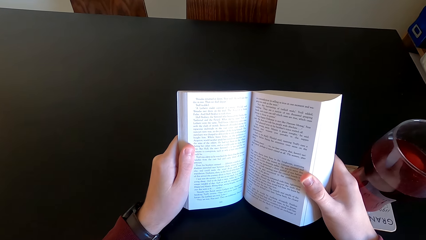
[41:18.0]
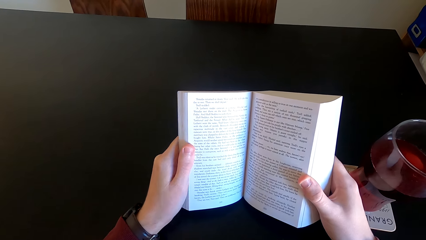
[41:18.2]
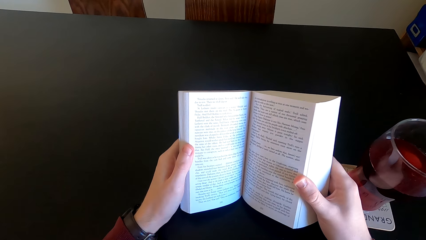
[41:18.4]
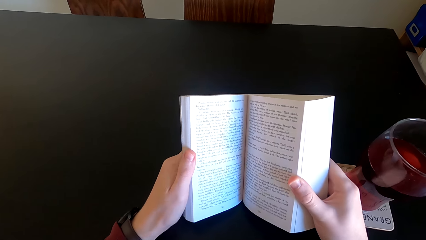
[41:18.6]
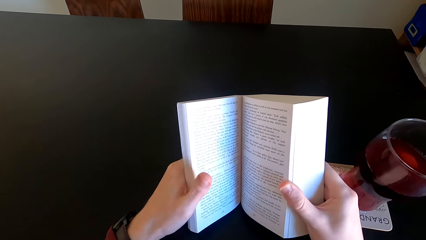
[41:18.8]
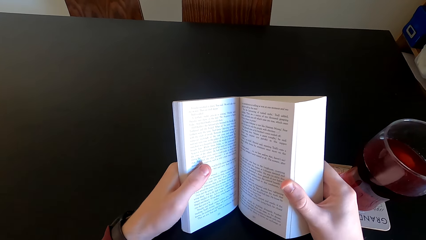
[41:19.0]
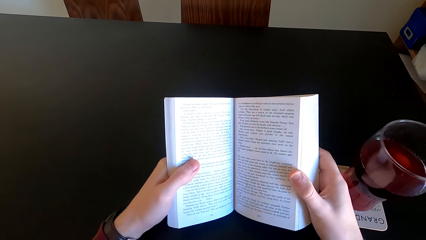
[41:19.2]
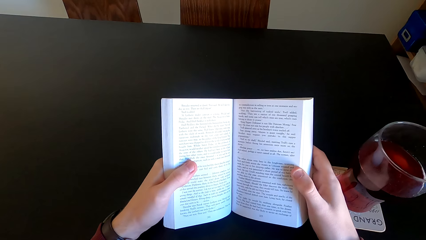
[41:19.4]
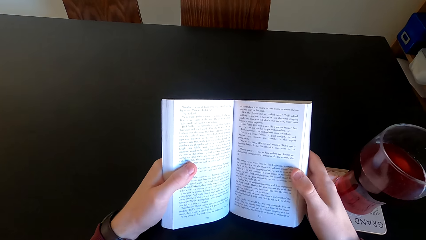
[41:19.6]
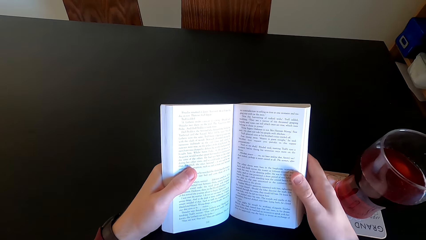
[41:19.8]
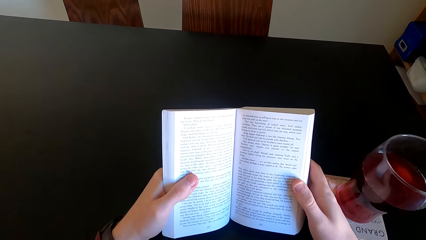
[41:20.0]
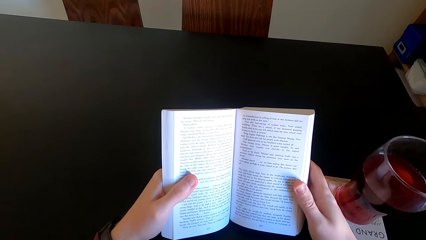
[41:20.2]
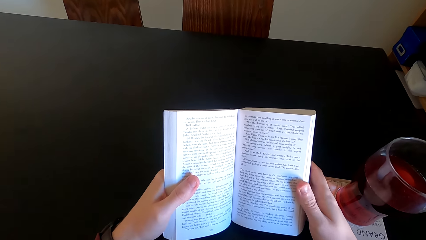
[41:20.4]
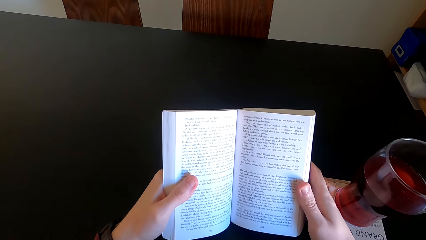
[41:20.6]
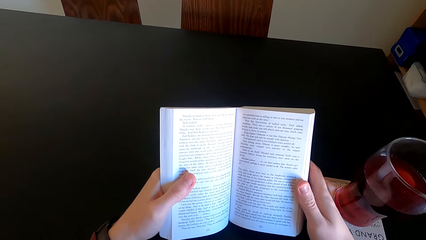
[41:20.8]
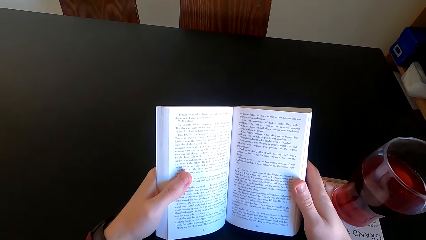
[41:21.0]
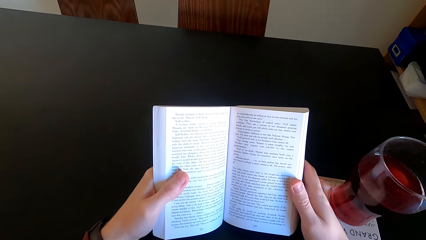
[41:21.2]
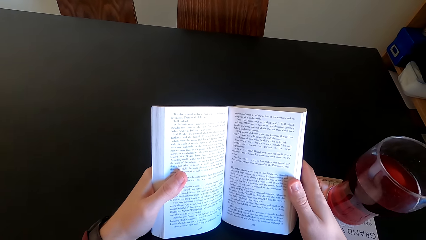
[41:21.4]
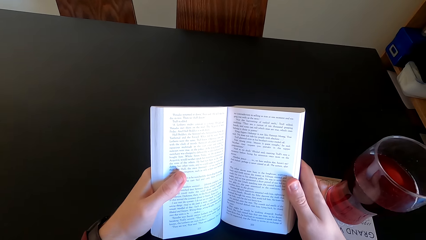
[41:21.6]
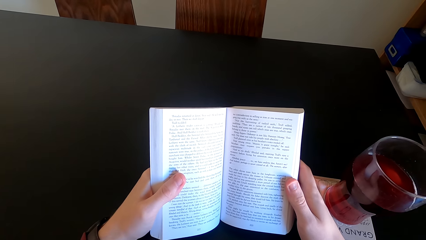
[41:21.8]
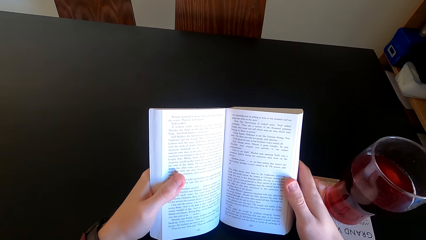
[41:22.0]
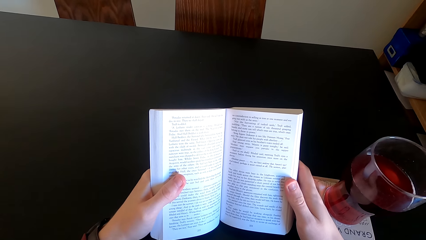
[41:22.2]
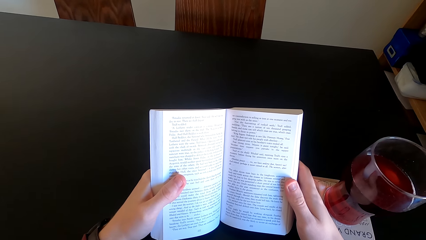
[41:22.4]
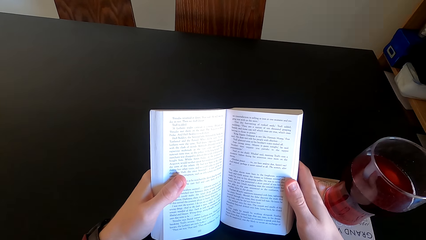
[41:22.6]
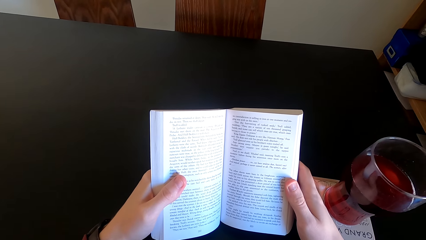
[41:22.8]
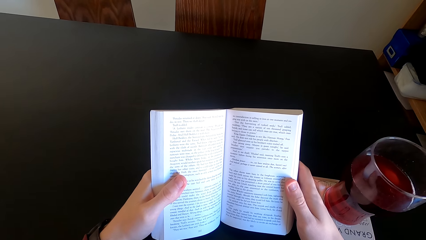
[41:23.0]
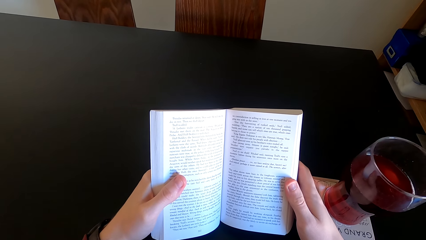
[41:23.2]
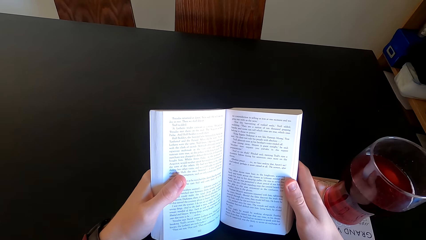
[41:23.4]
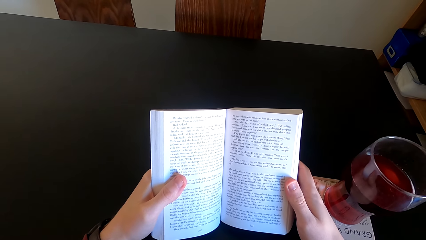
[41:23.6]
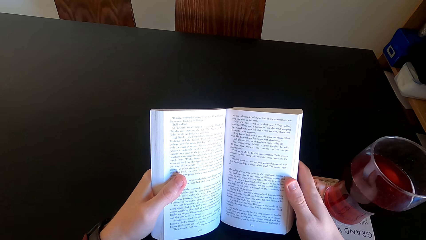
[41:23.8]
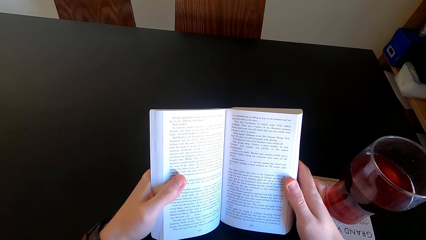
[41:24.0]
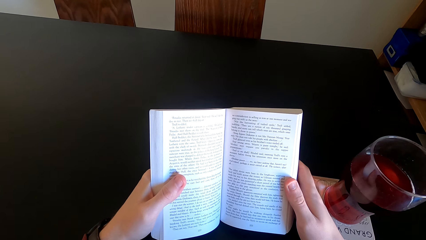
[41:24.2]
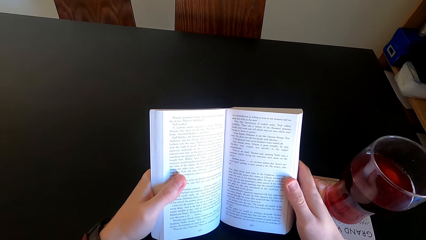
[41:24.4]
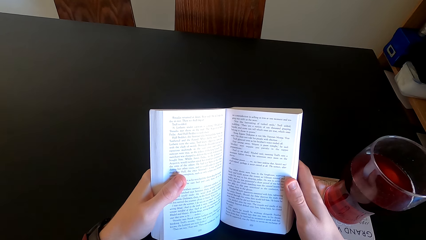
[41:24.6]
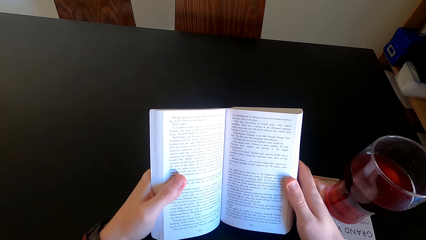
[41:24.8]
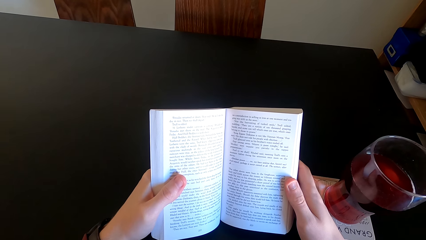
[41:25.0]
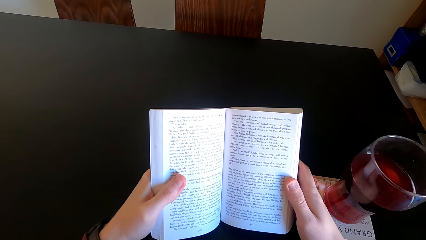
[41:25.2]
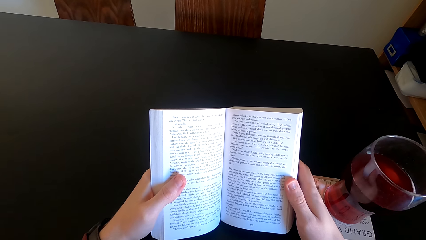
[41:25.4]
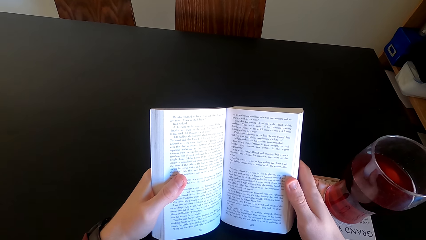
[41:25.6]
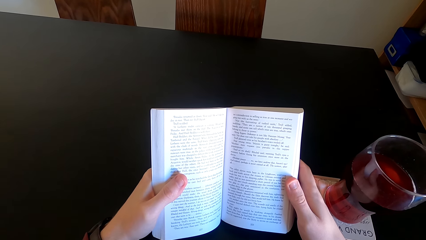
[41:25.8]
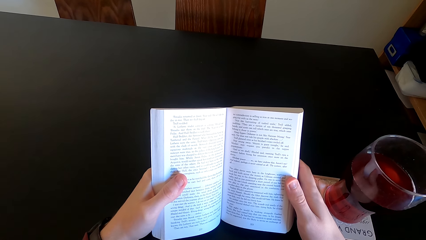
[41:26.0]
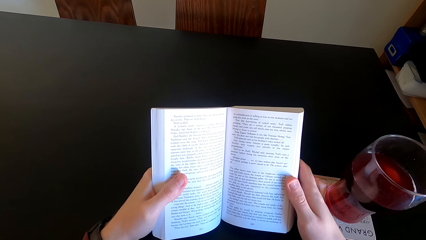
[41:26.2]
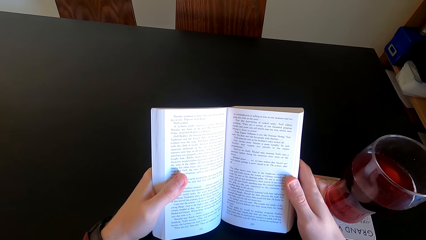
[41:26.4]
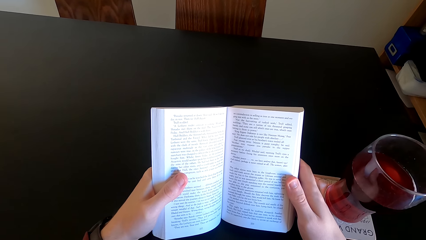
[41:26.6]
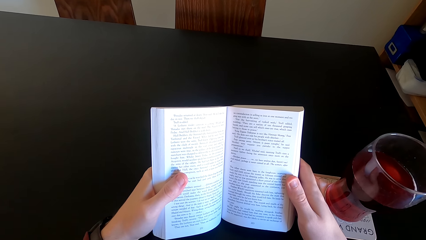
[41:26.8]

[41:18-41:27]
The camera wearer moves the book. They read the book.

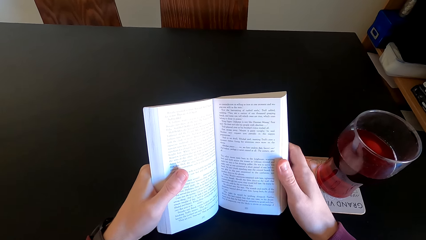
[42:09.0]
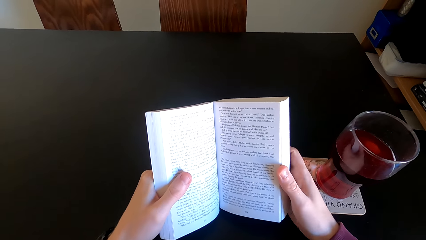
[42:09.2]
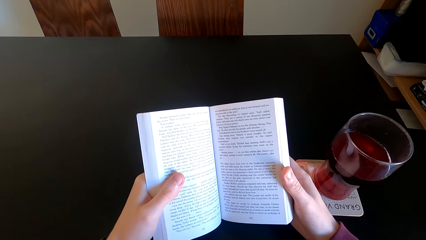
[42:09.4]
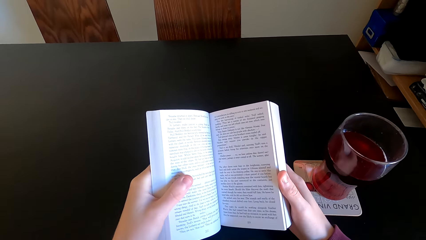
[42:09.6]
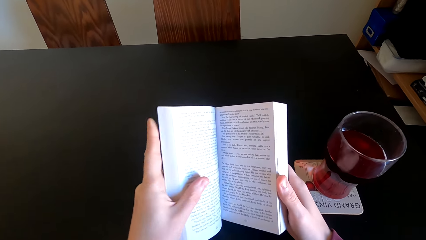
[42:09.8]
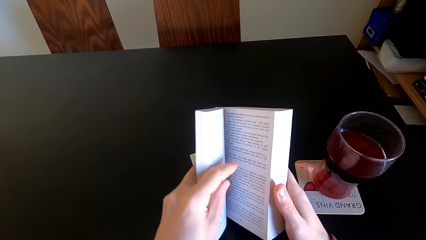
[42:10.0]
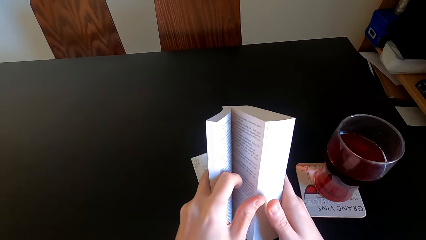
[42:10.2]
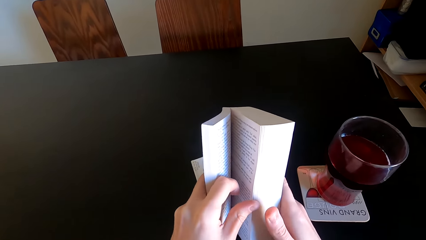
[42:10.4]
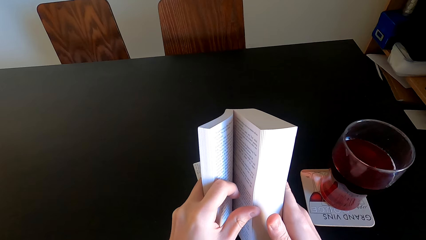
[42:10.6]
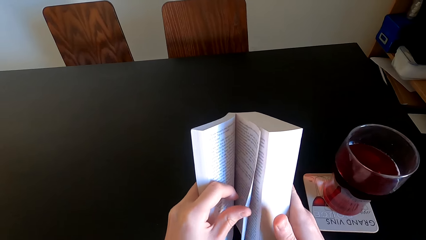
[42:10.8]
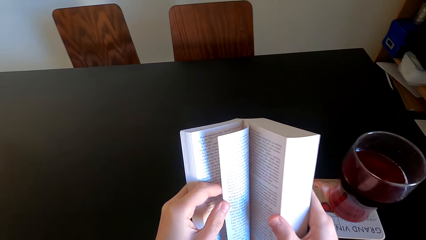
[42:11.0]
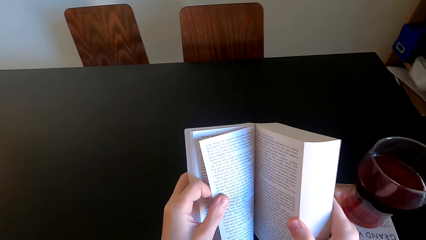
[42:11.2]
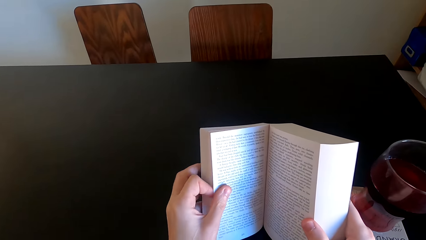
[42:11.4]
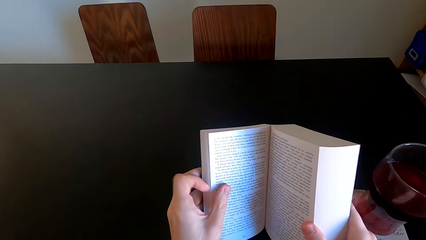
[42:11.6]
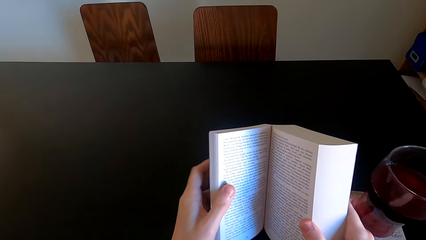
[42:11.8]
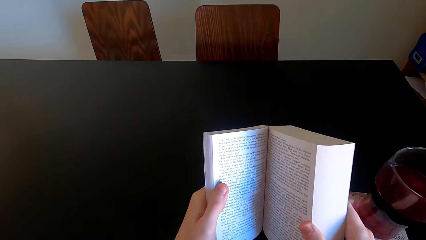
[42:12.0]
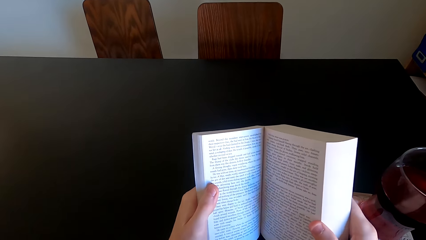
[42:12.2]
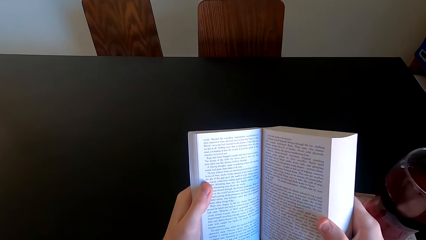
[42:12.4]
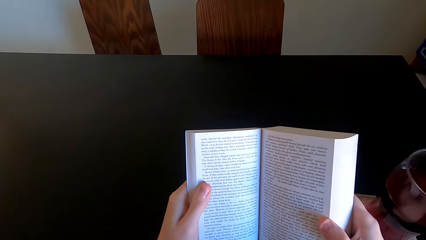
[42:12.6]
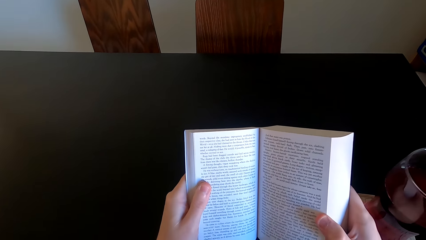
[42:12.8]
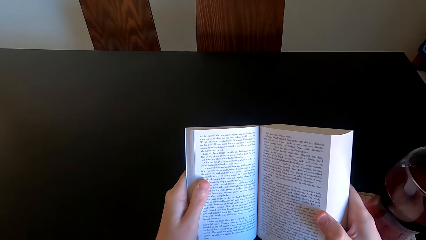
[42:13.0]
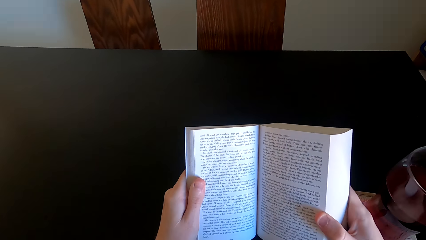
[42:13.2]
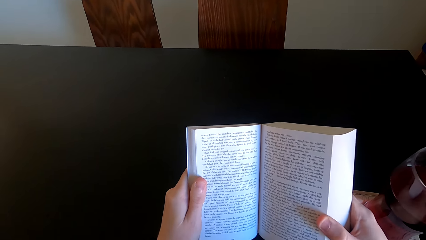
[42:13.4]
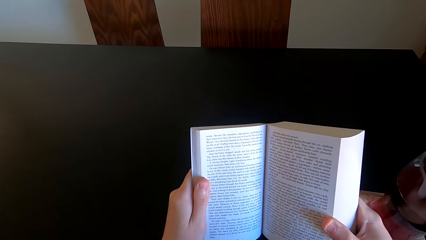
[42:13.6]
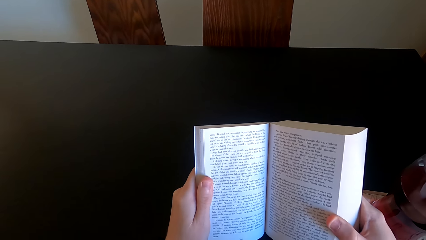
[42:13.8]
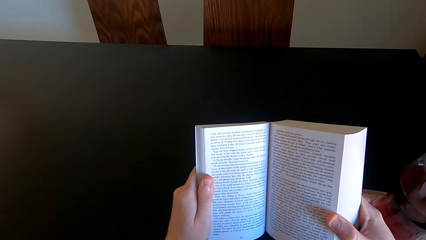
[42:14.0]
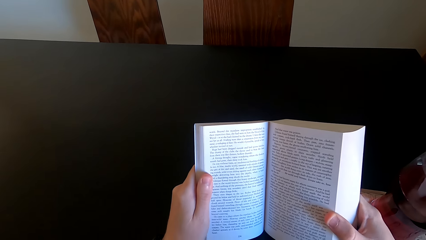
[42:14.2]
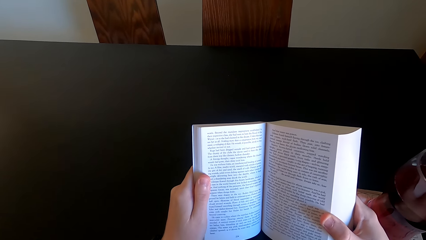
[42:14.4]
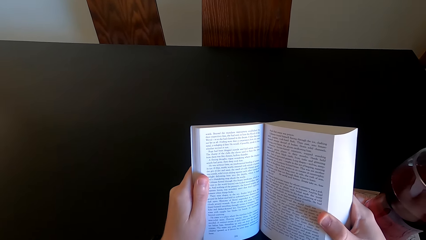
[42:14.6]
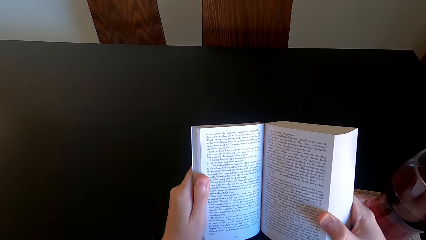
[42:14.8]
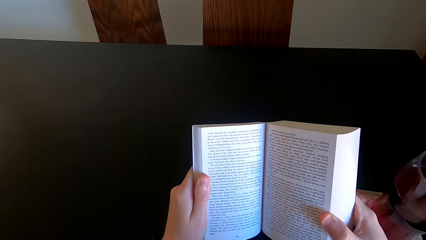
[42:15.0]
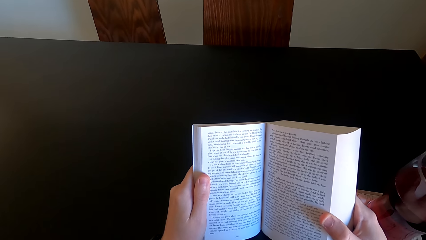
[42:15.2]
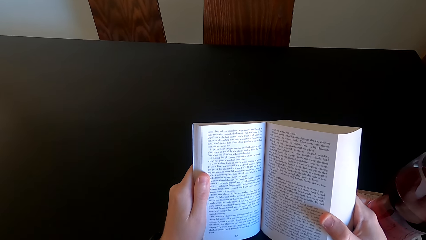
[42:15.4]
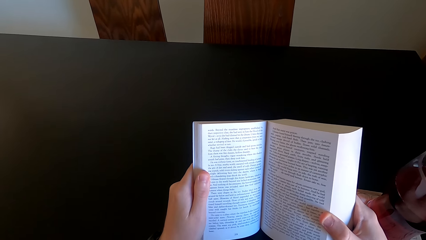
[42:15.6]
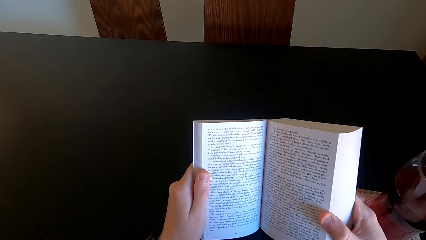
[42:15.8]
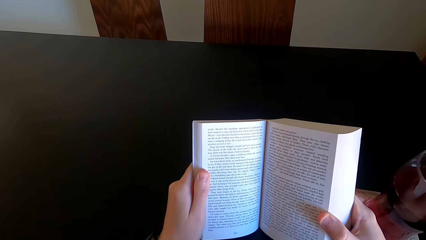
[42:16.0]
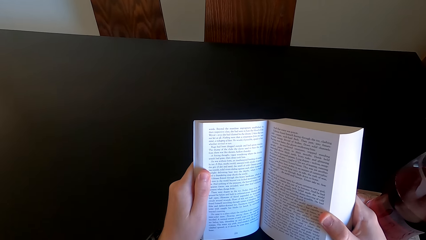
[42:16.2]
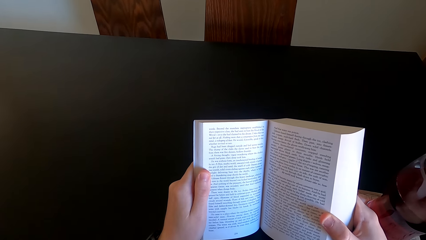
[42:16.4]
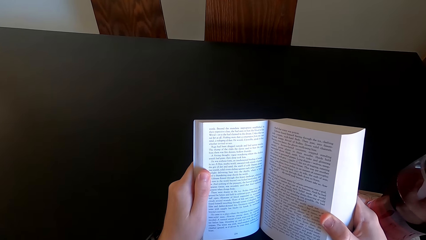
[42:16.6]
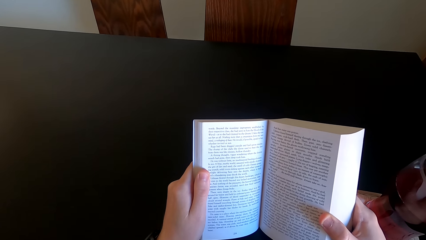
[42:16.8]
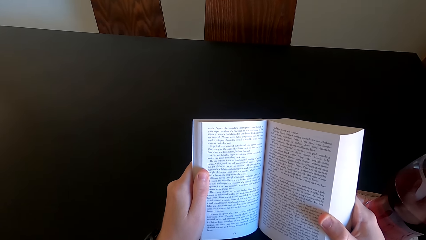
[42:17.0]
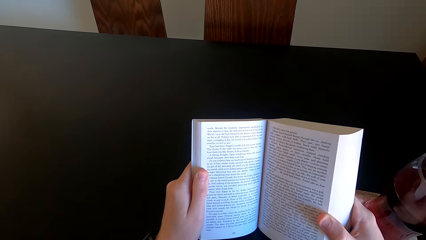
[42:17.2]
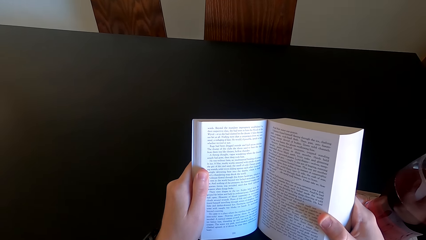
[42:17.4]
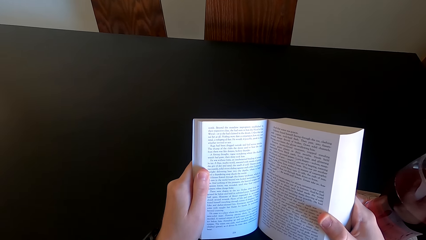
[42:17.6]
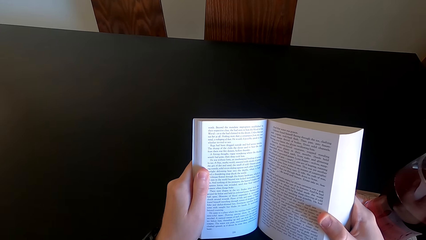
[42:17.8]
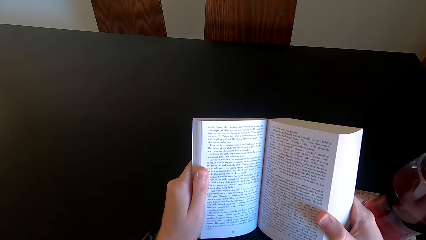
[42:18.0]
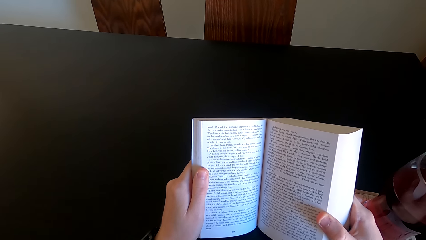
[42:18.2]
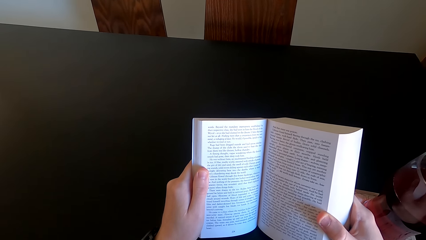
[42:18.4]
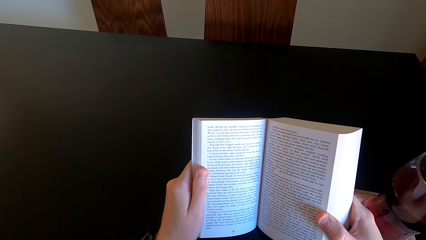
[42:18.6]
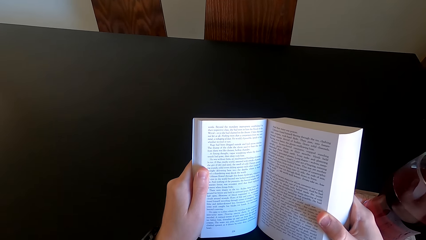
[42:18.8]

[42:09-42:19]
The camera wearer opens another page of the novel book. They continue to read the novel book.
